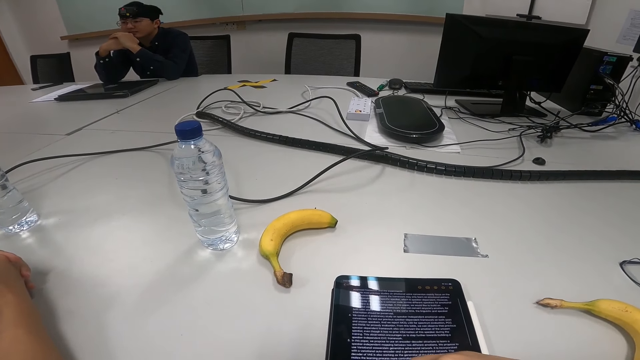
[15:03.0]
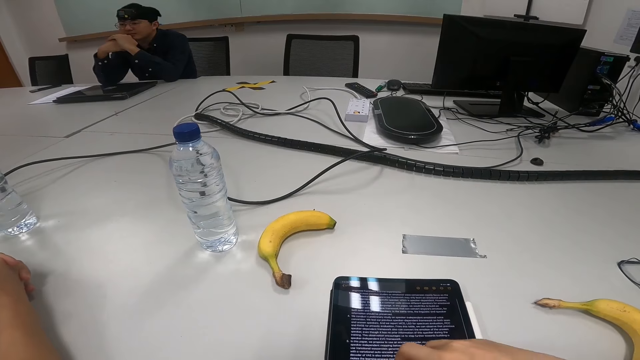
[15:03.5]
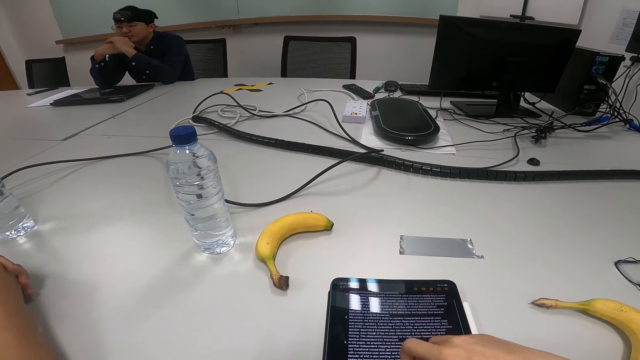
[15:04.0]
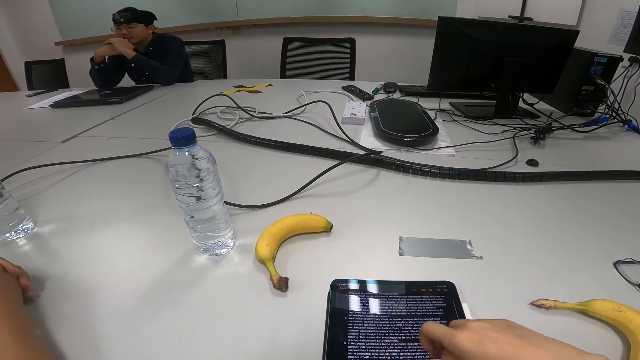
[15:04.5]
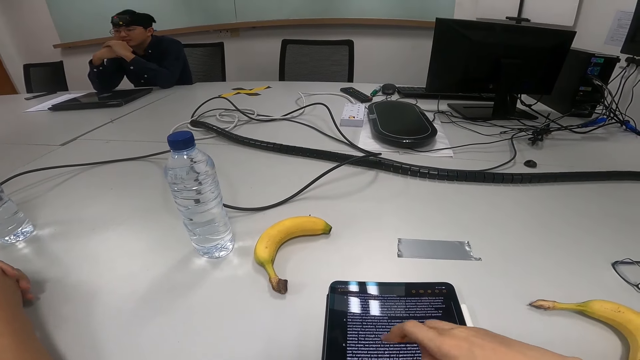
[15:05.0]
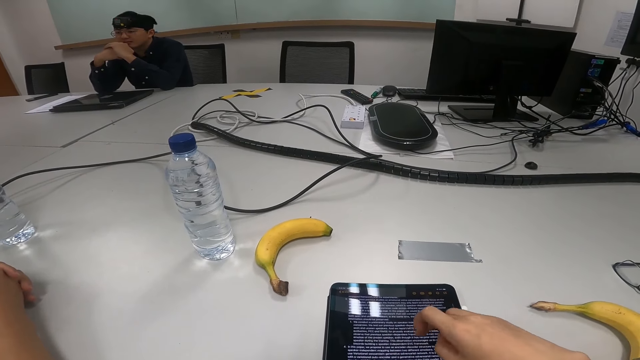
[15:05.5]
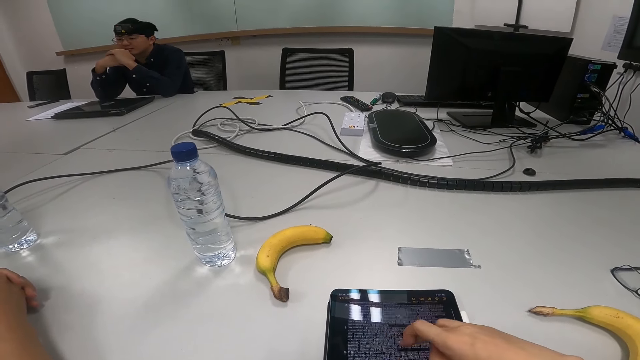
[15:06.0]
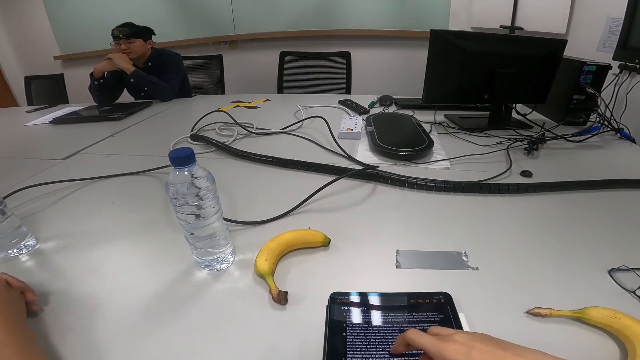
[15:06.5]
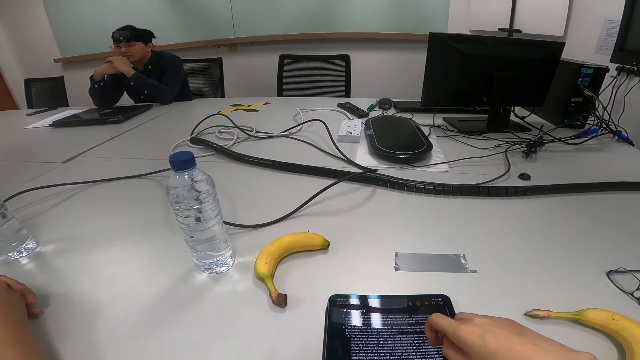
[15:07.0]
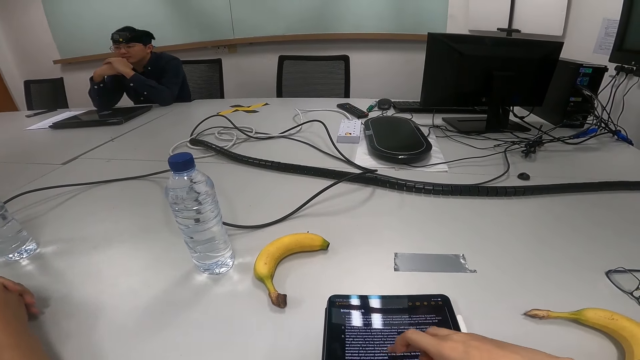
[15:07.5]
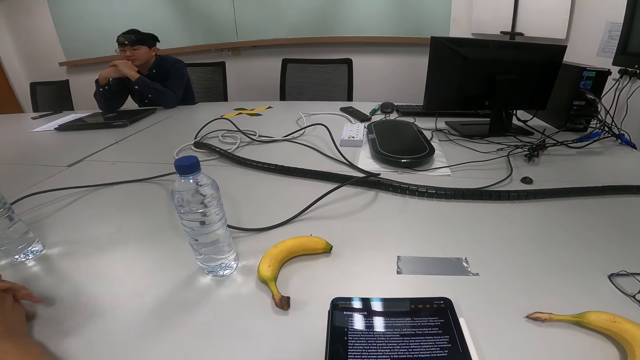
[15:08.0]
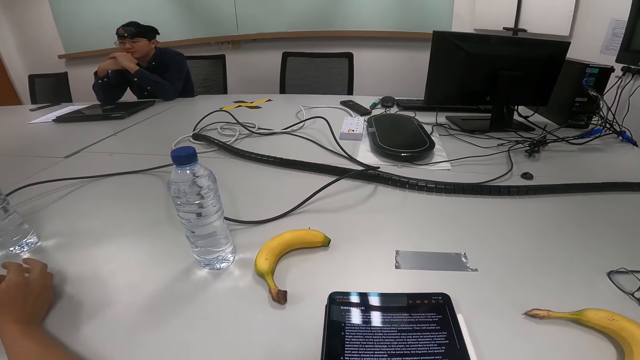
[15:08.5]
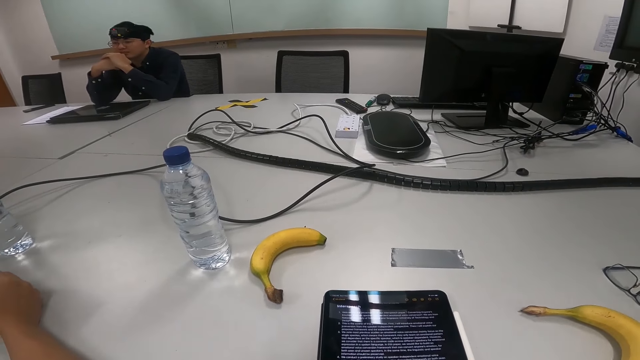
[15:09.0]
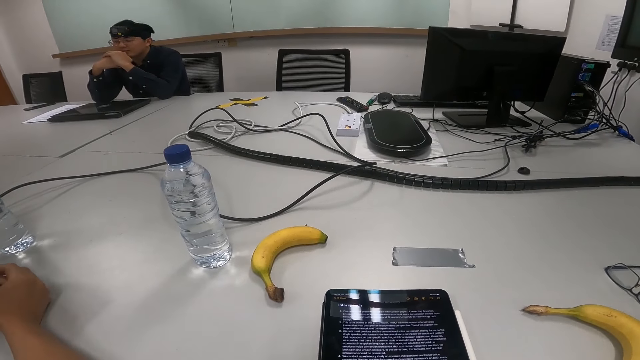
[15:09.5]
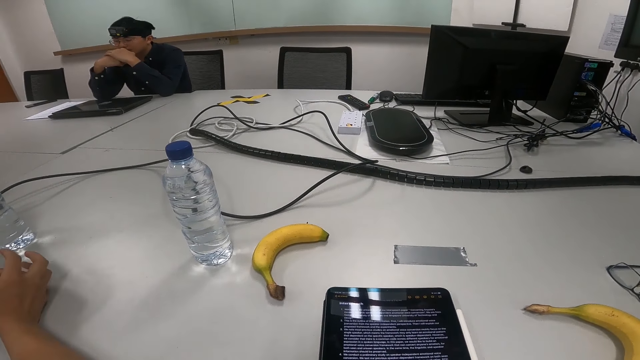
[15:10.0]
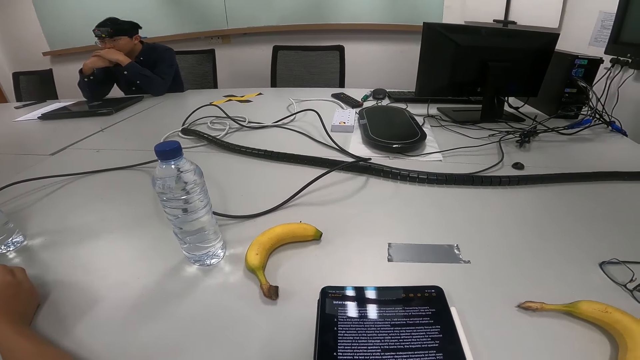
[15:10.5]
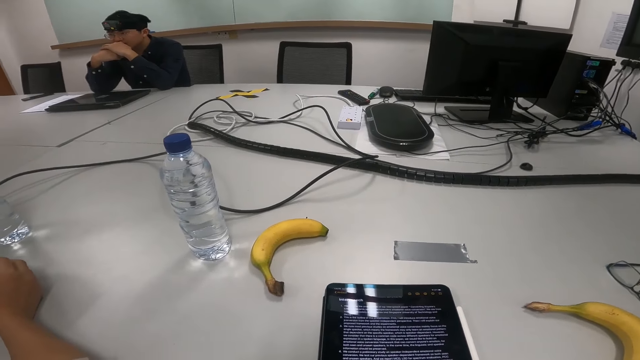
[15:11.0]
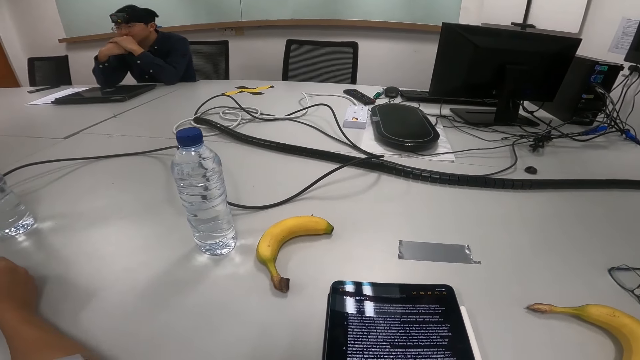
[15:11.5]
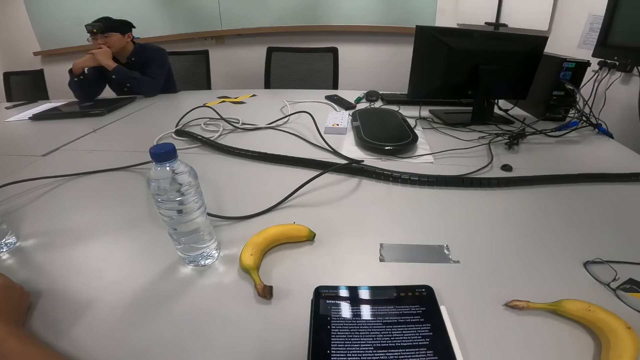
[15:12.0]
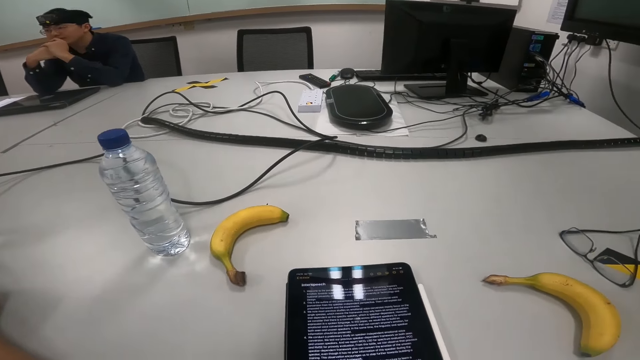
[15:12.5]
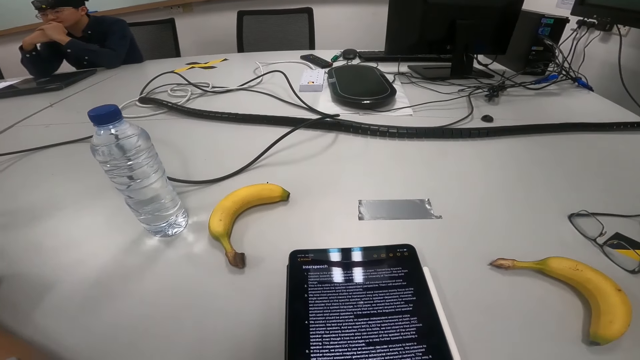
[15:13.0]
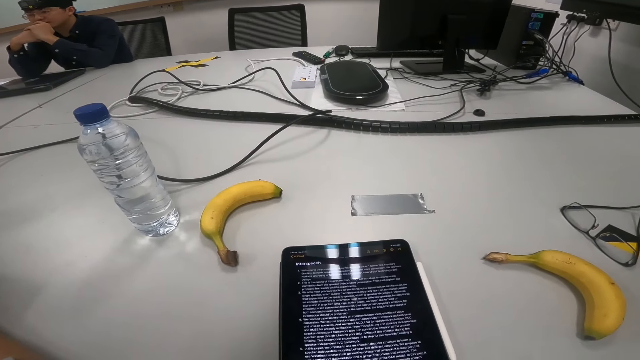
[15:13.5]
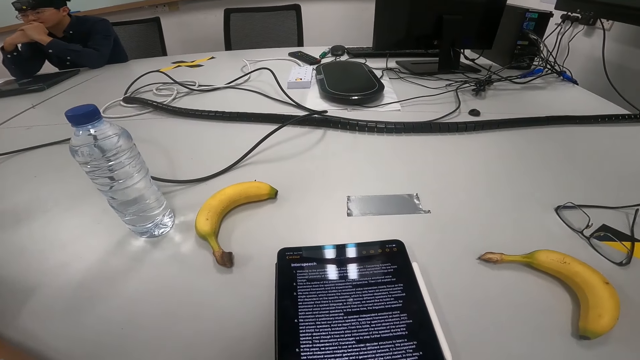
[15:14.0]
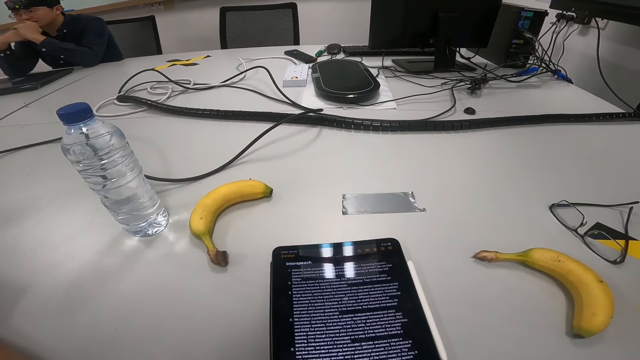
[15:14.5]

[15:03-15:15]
A person sways hands.

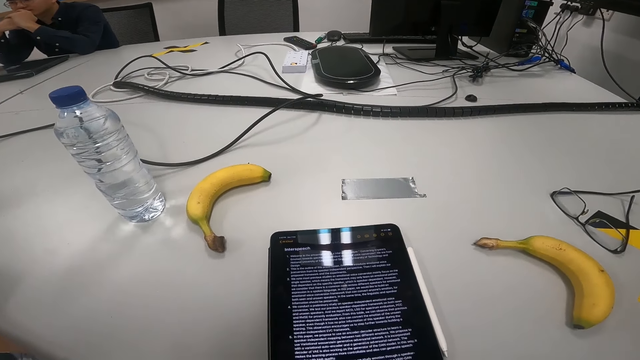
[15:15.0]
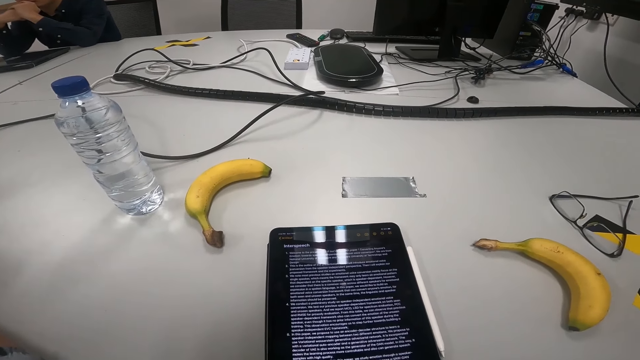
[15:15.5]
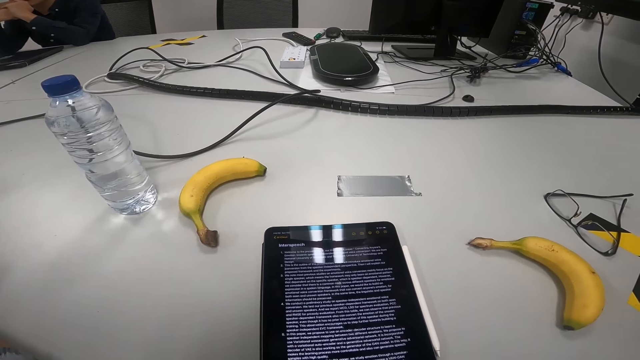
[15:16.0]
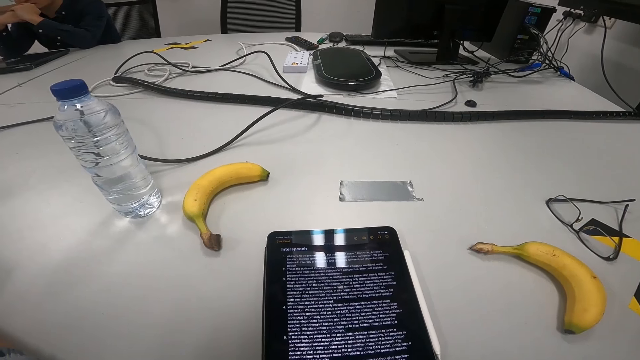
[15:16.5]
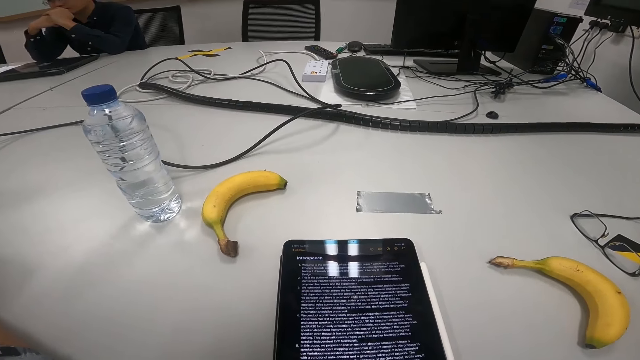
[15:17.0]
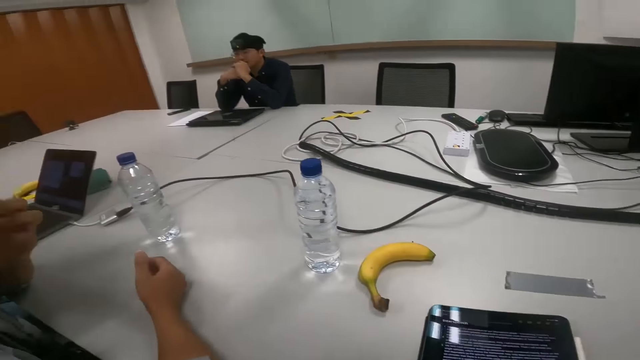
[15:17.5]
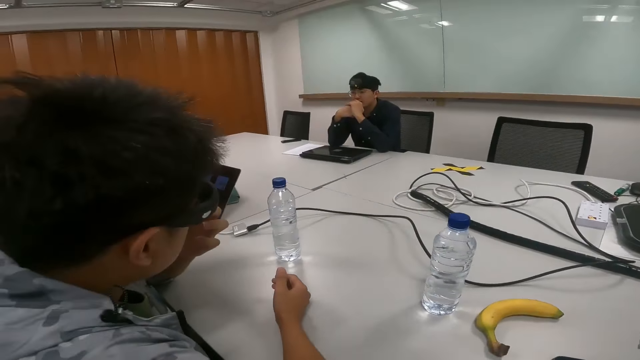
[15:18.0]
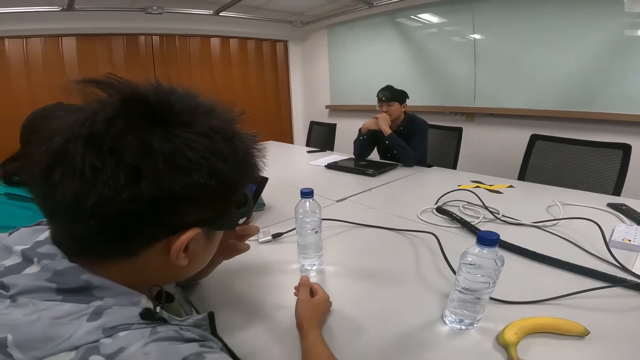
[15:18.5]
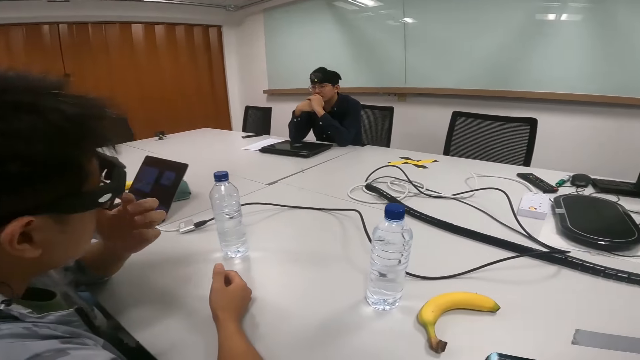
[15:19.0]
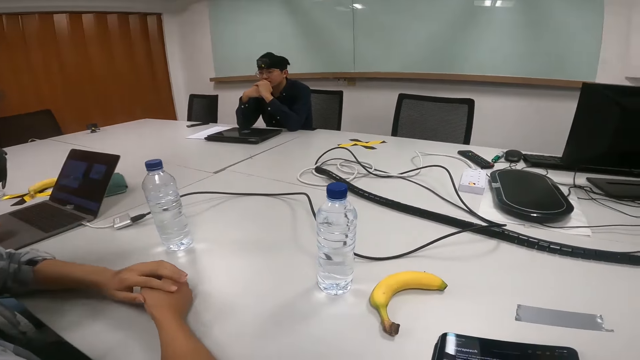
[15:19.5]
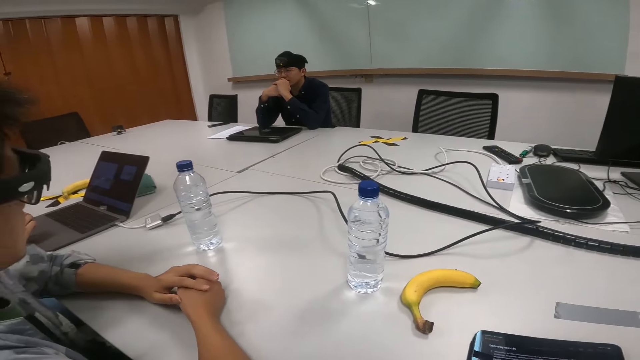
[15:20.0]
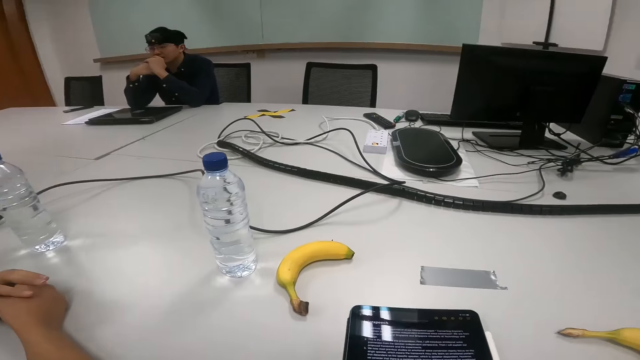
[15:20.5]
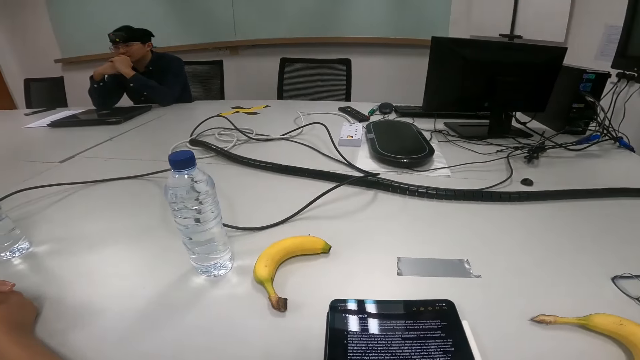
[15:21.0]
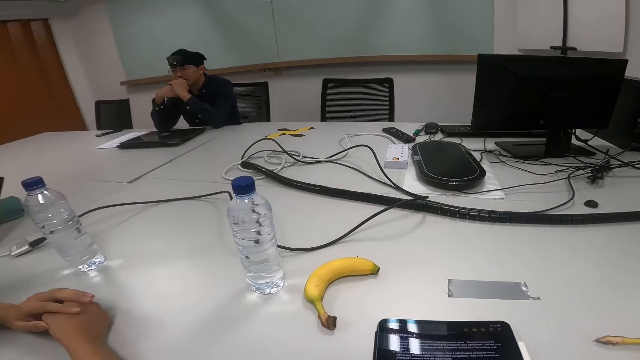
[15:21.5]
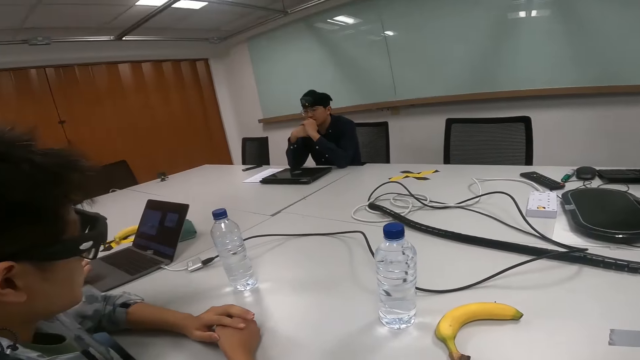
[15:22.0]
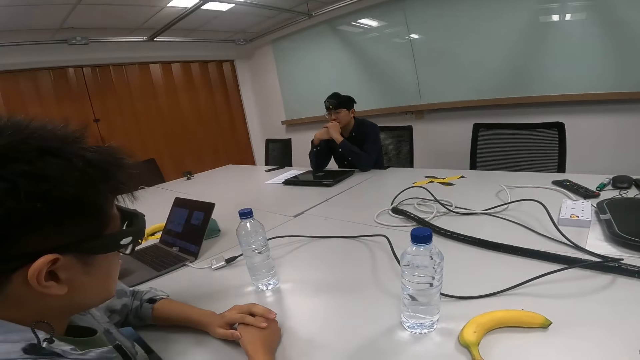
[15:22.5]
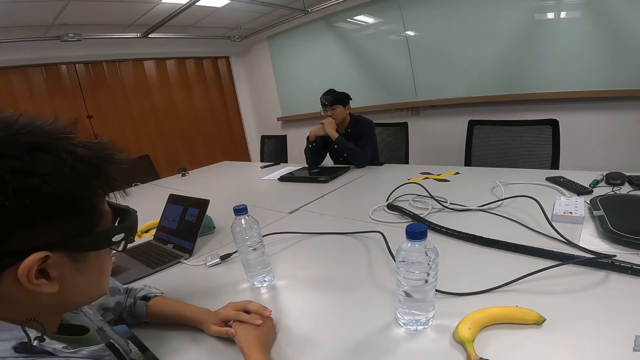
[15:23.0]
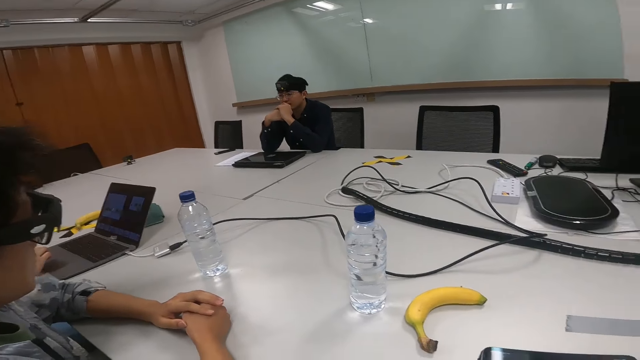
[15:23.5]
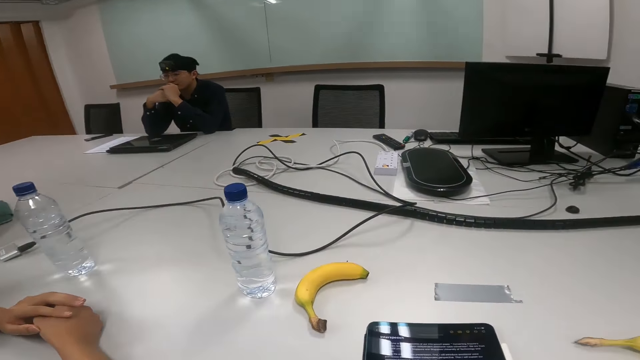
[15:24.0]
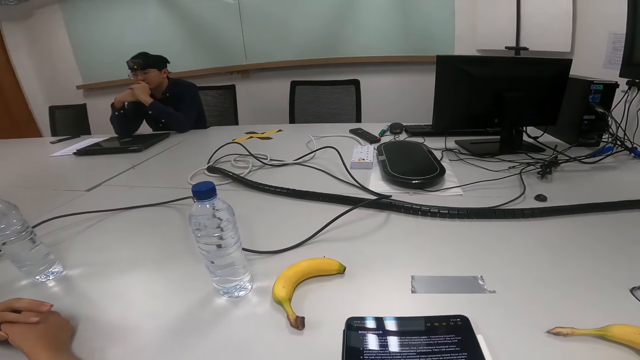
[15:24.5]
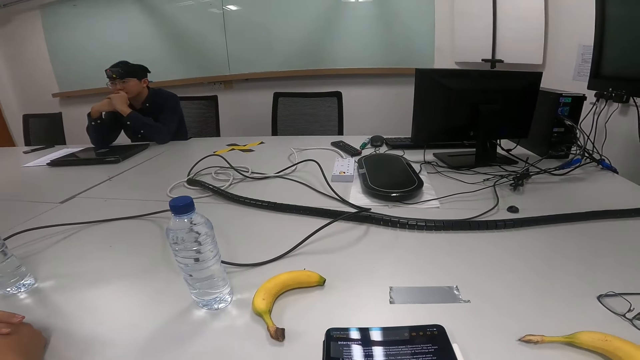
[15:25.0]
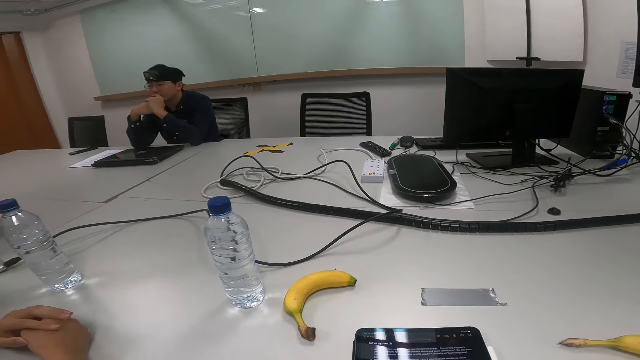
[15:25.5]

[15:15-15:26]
A person touches the face.
